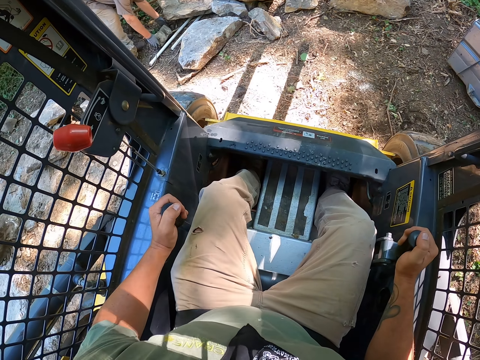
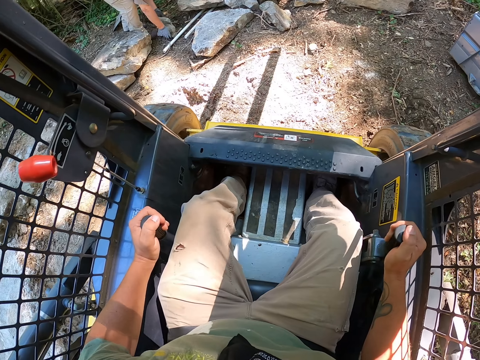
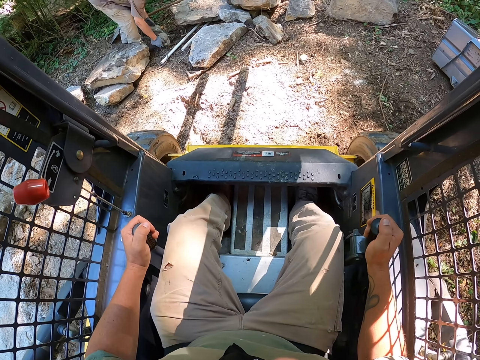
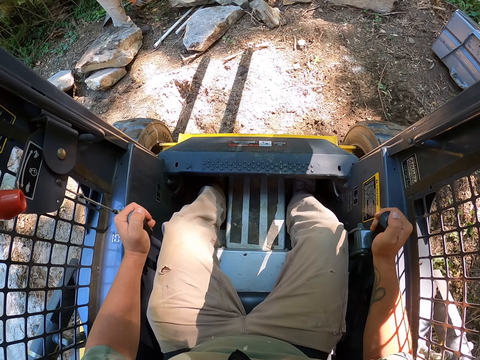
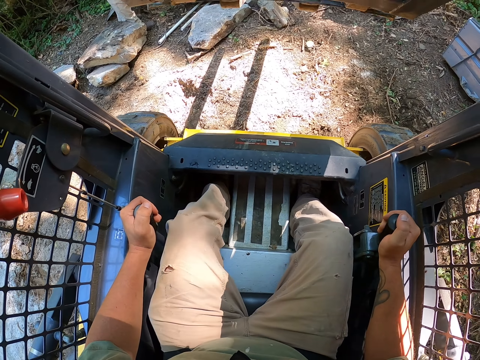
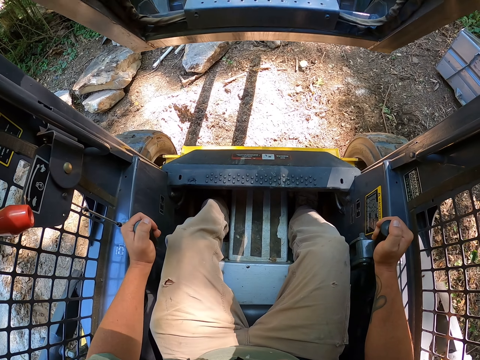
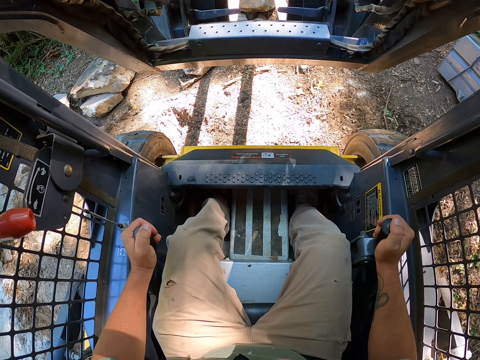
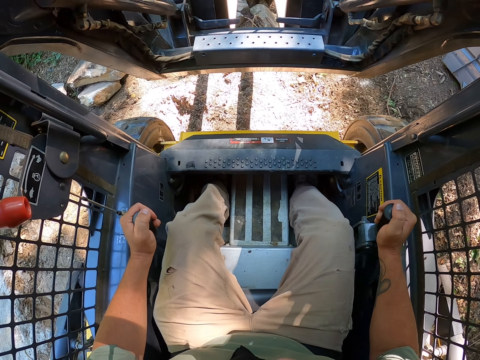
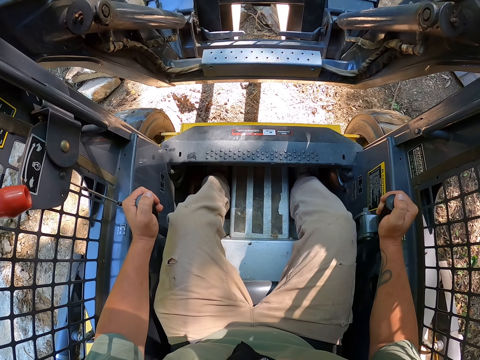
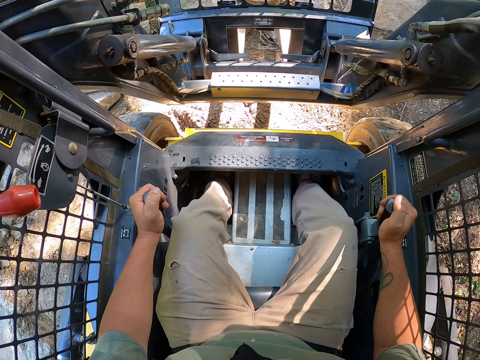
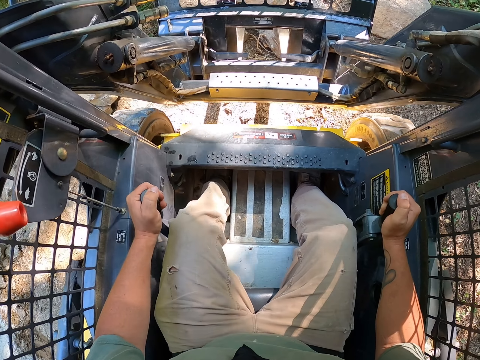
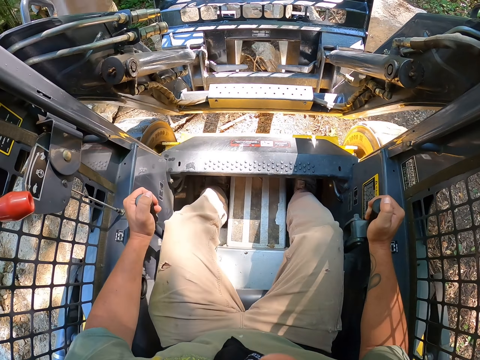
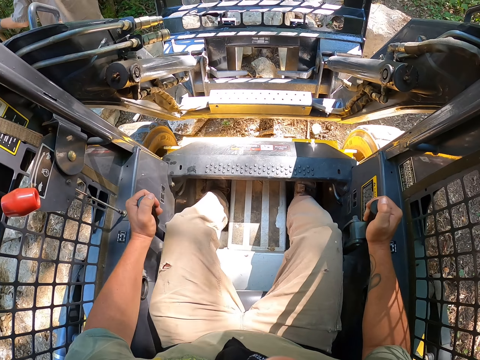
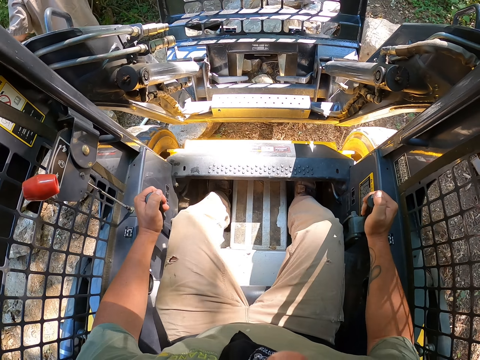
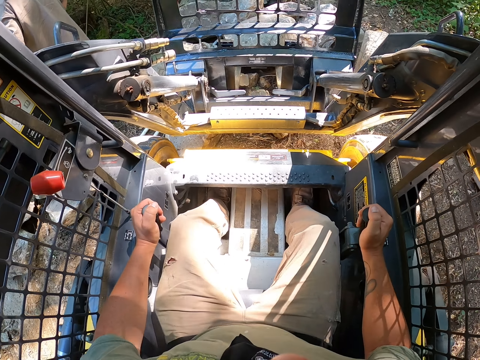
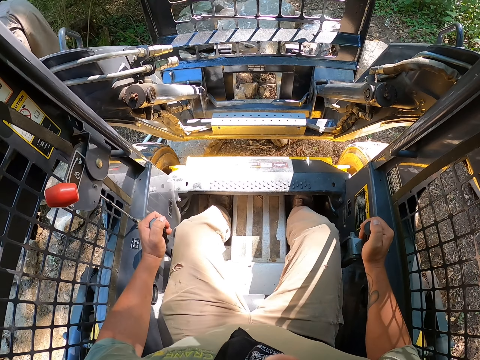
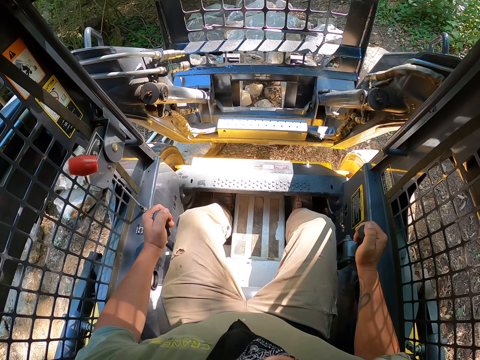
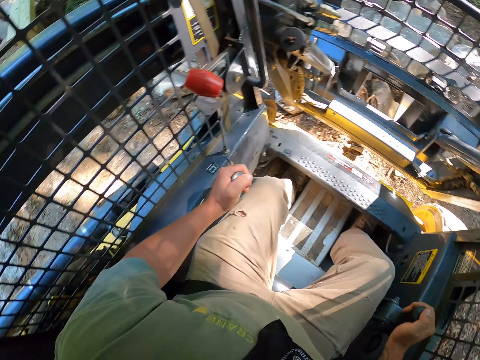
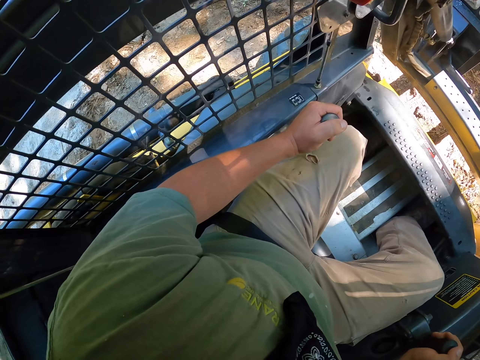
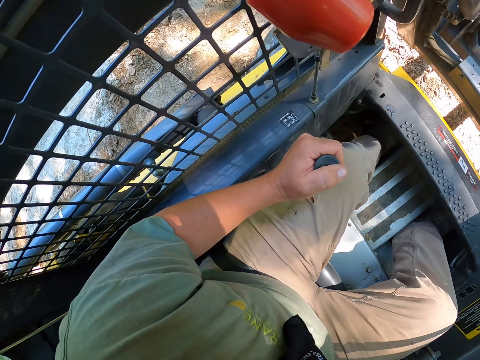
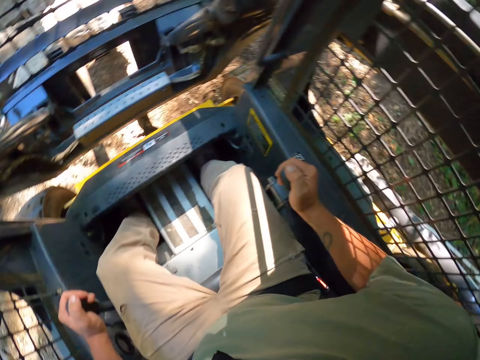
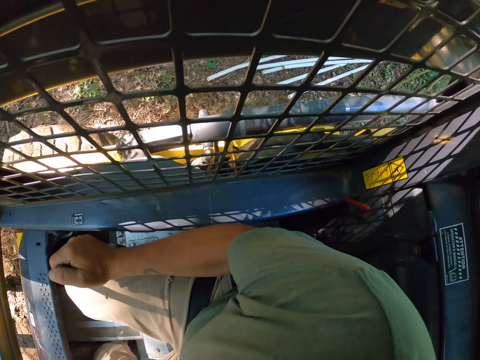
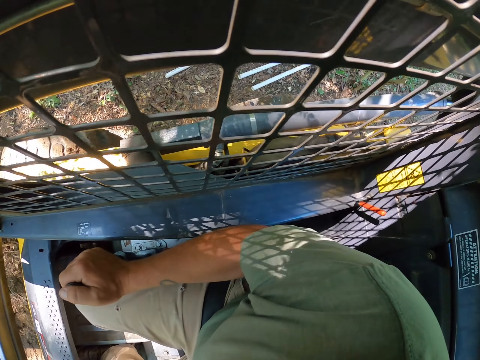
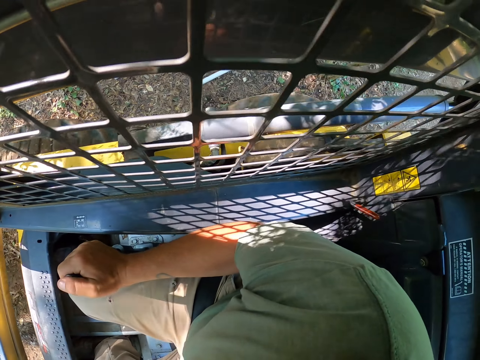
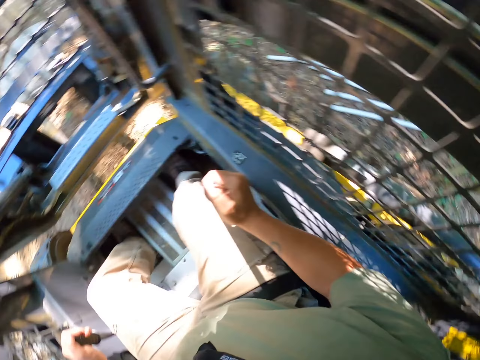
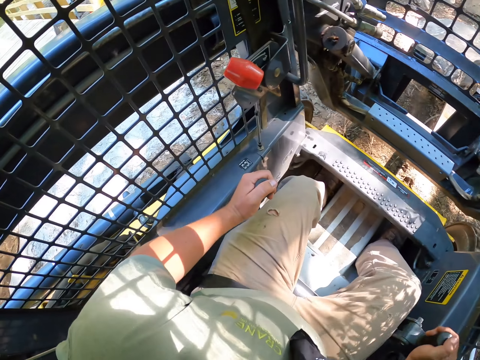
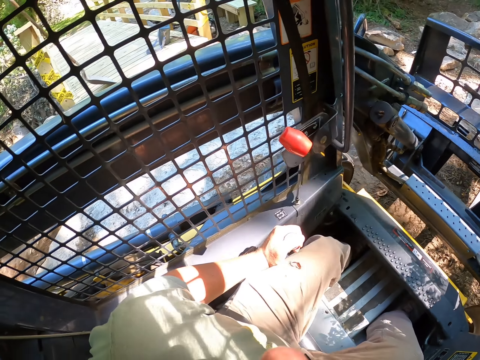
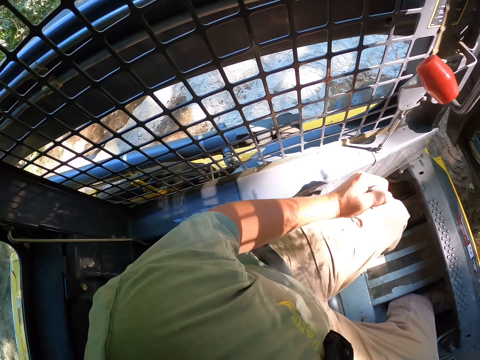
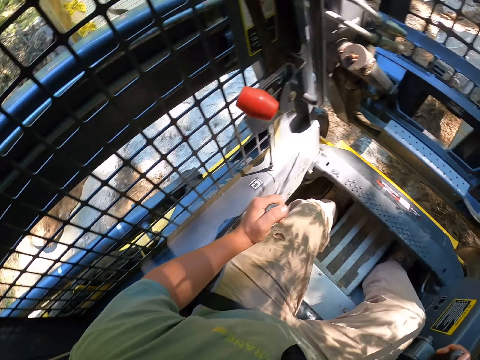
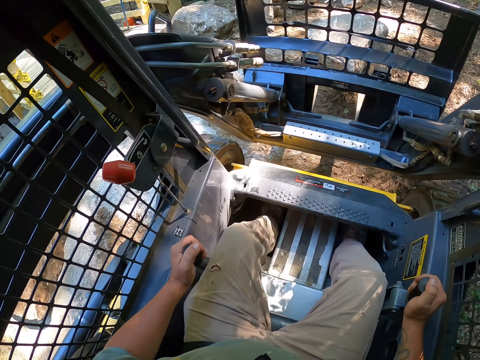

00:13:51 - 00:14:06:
The camera wearer lifts a big stone. They drive the tractor.

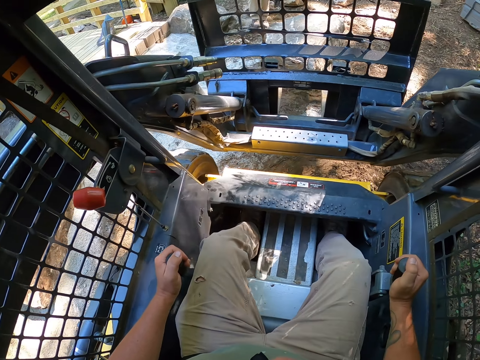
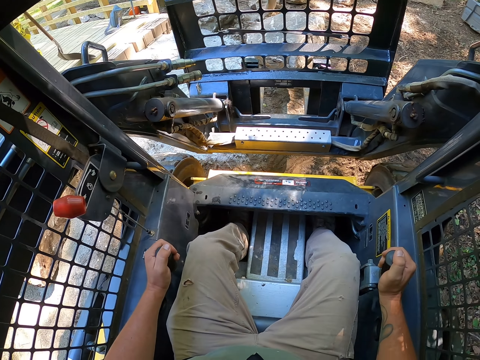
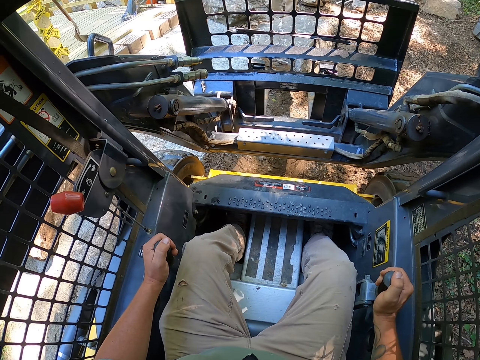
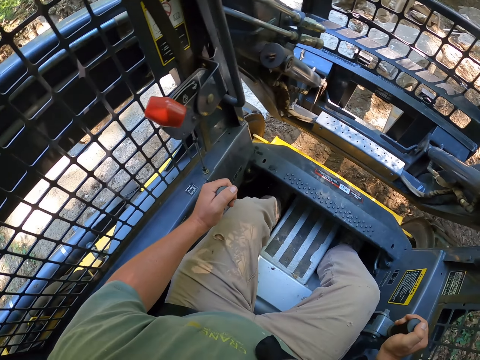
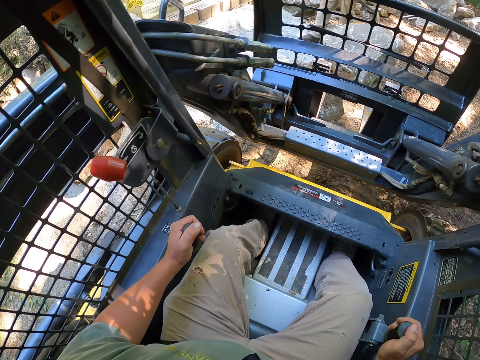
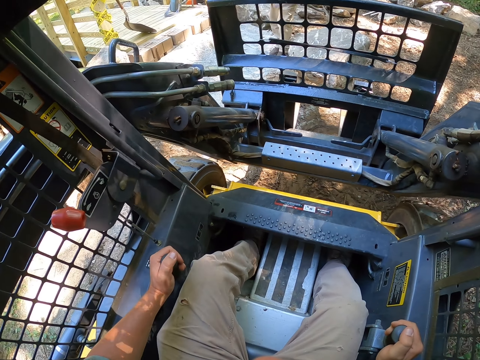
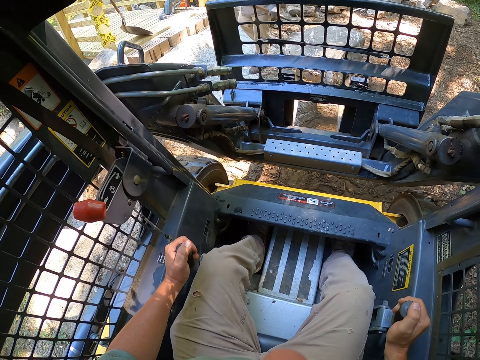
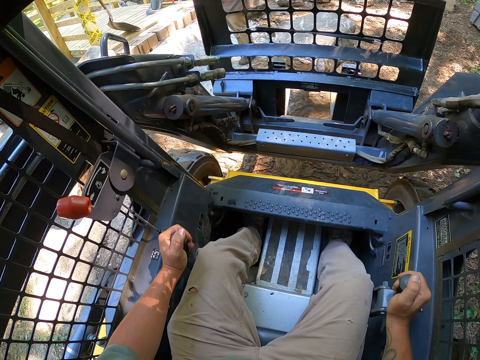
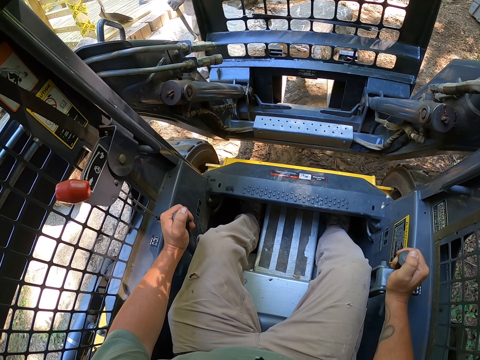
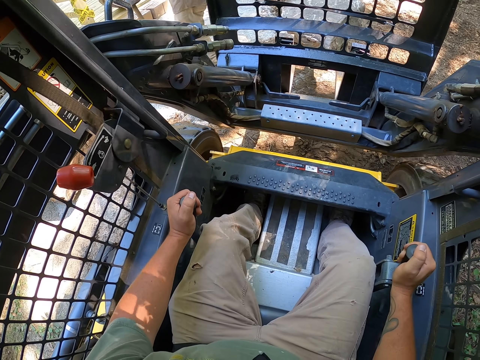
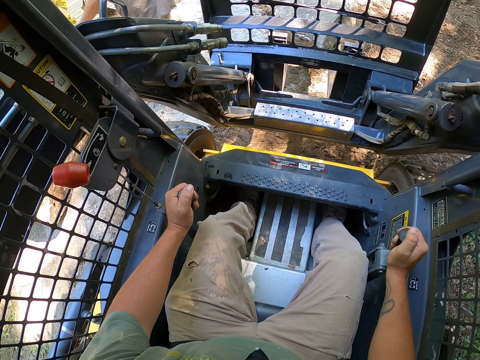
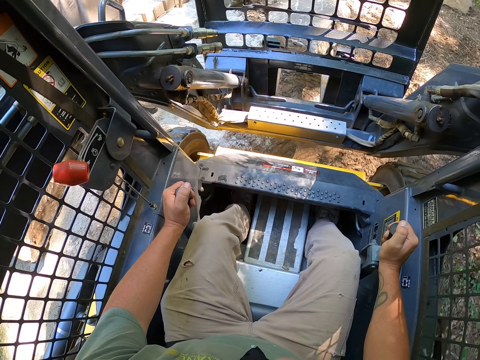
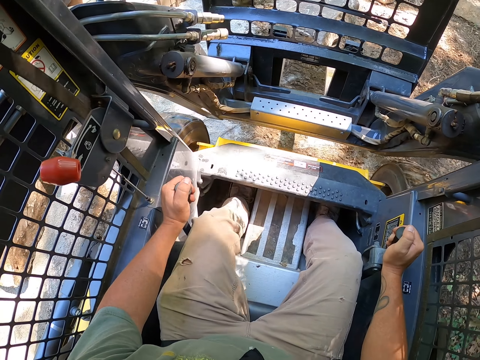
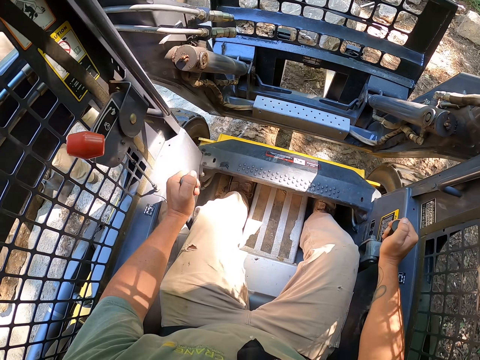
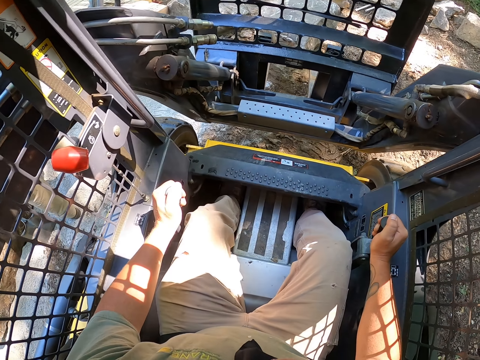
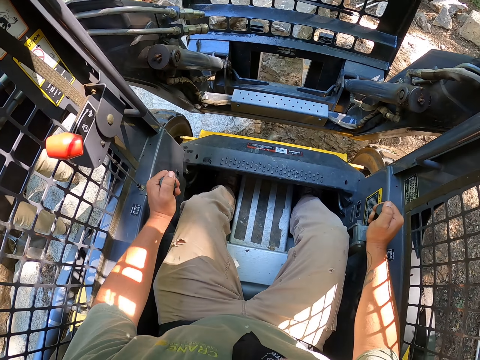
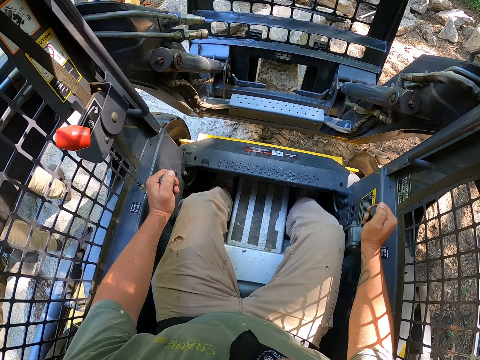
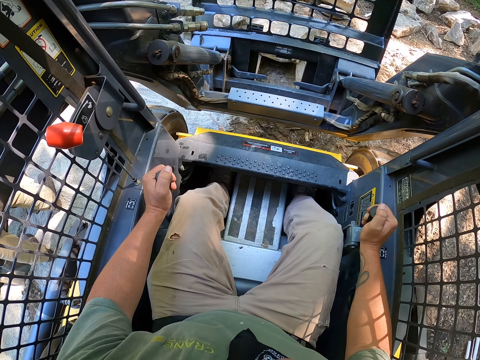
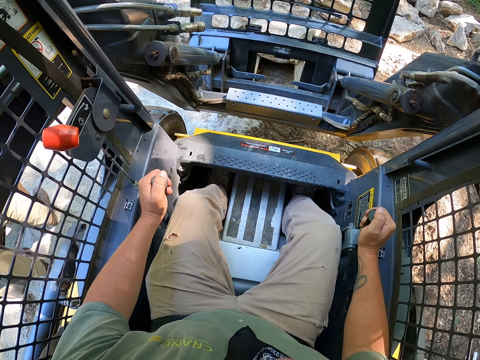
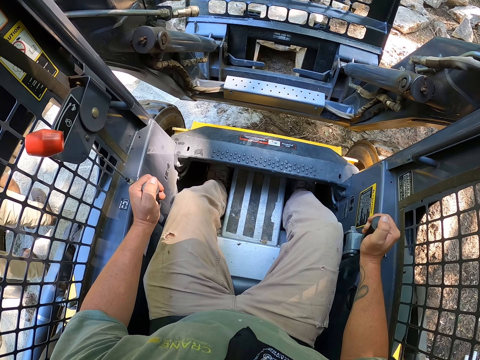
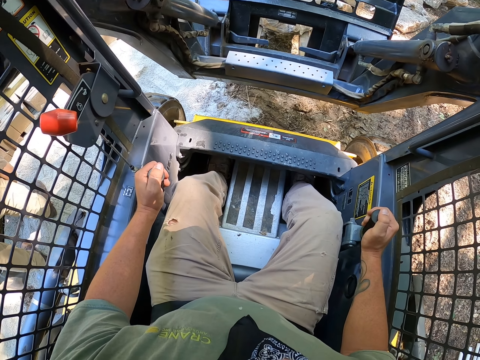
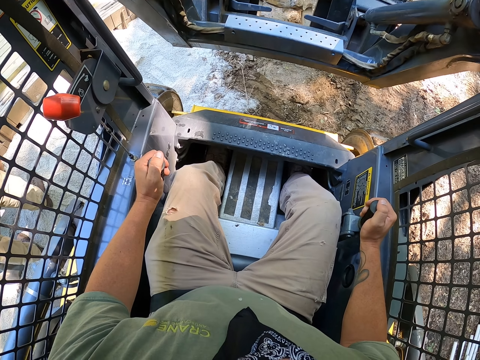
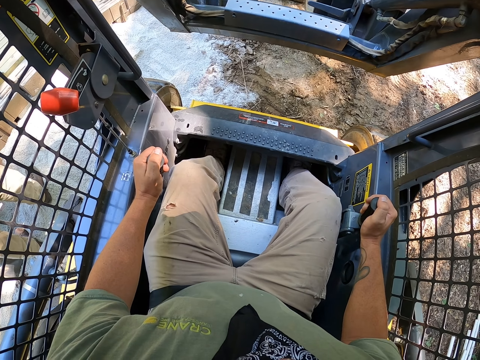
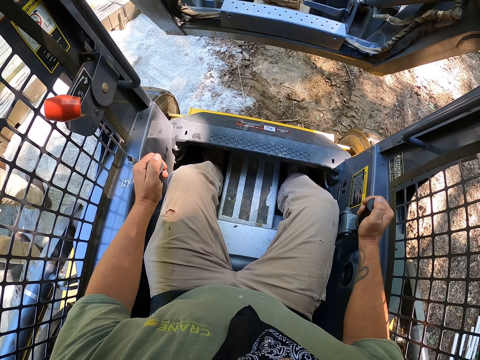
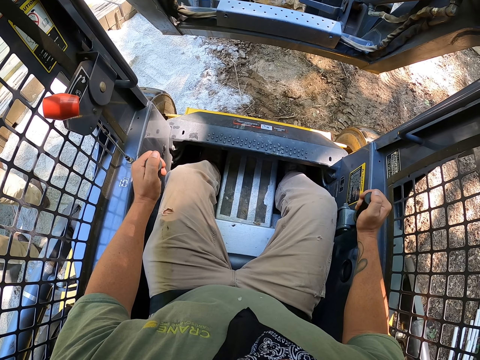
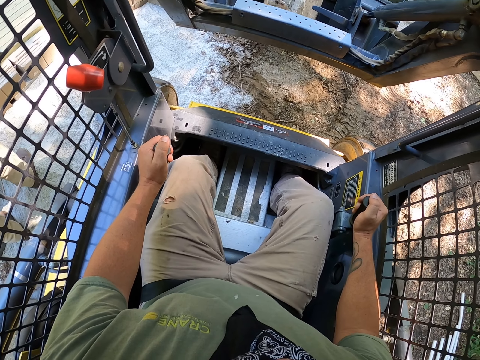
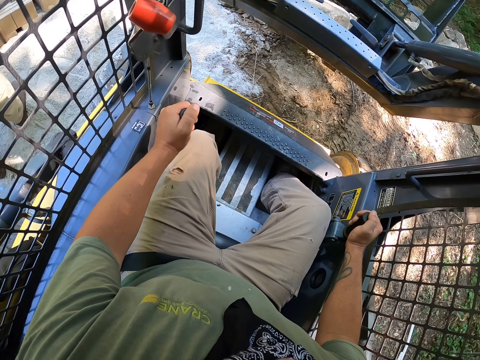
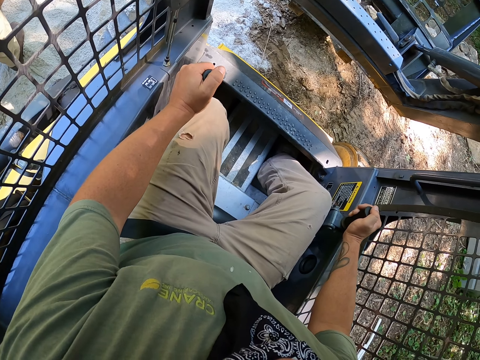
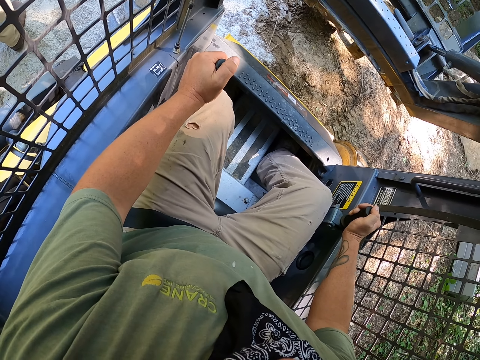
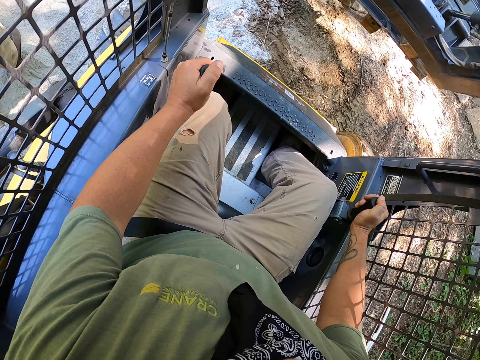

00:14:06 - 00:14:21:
A male walks around the area.
